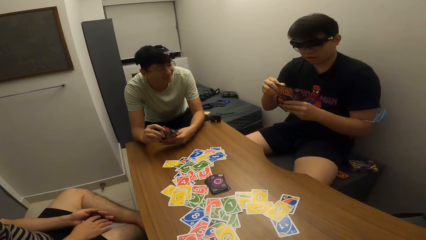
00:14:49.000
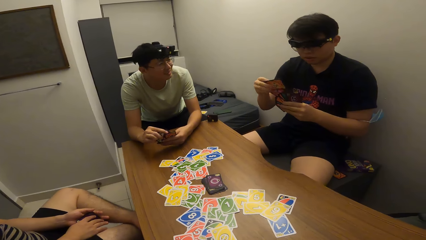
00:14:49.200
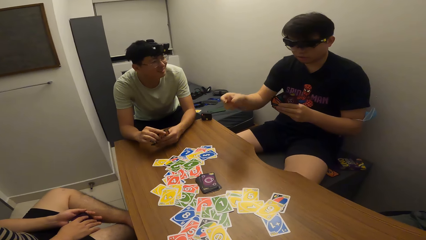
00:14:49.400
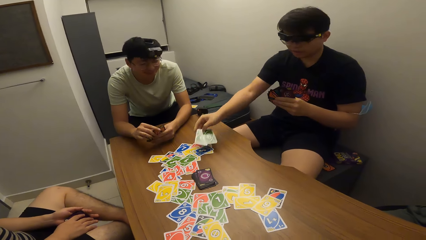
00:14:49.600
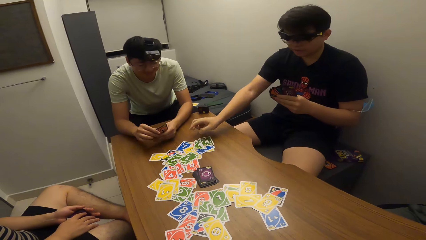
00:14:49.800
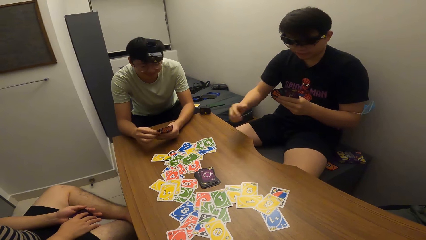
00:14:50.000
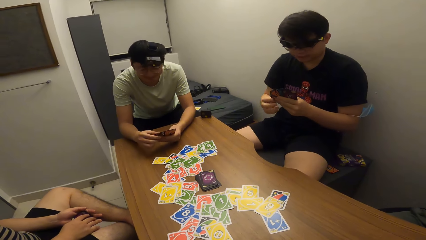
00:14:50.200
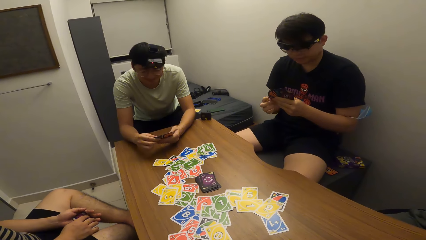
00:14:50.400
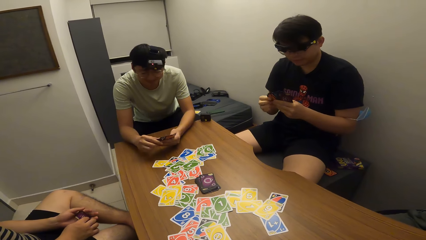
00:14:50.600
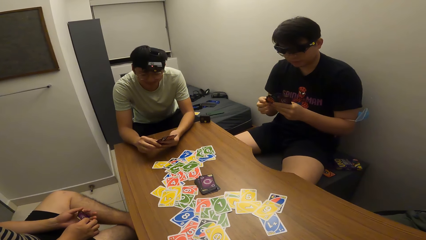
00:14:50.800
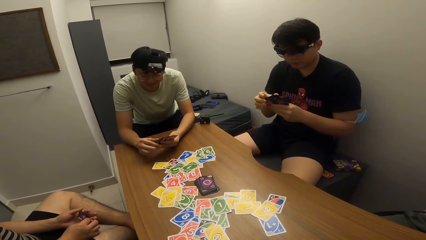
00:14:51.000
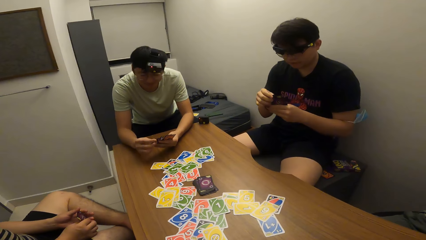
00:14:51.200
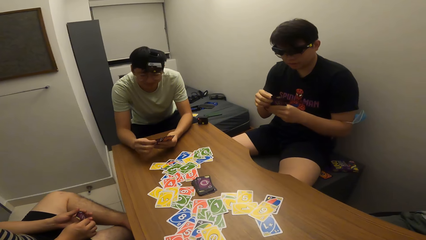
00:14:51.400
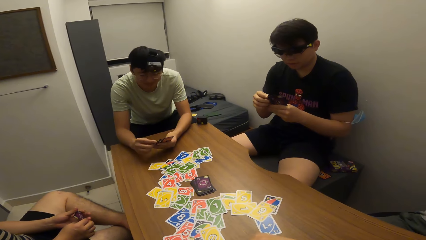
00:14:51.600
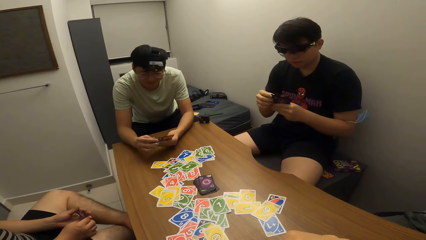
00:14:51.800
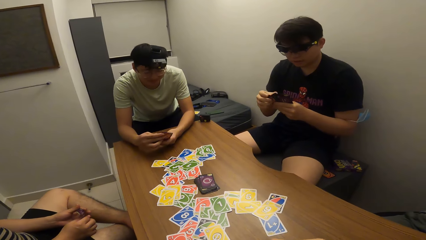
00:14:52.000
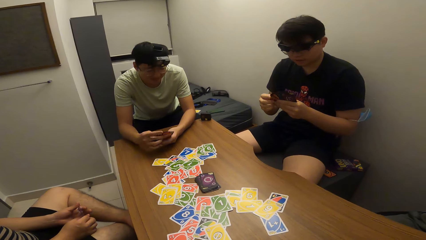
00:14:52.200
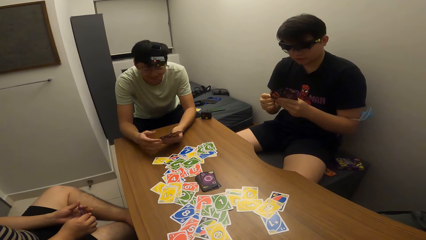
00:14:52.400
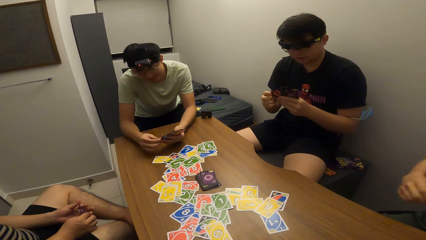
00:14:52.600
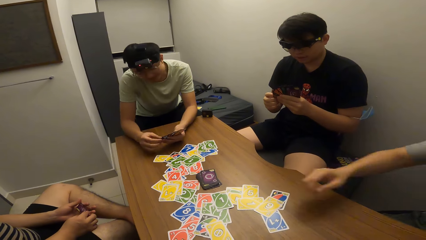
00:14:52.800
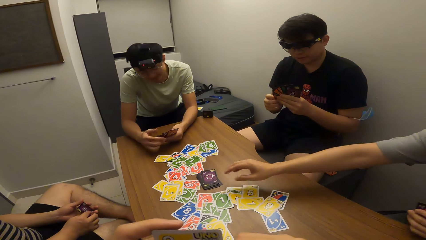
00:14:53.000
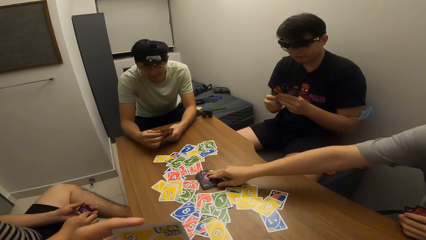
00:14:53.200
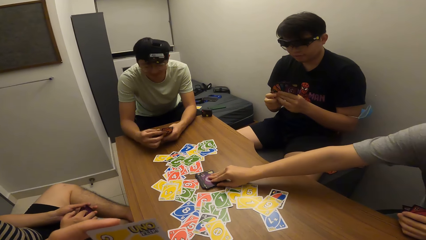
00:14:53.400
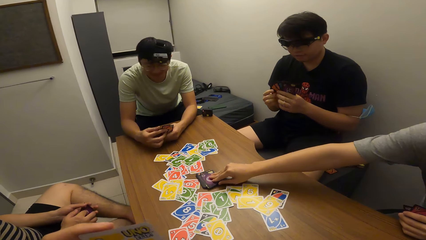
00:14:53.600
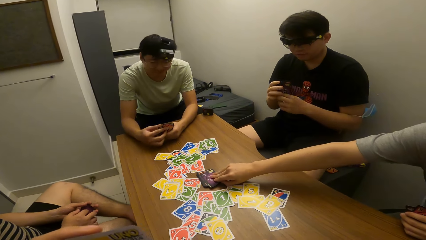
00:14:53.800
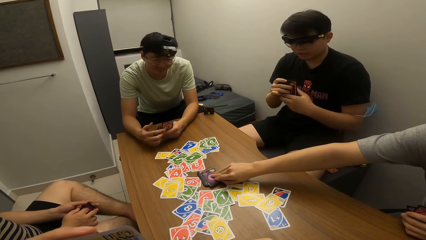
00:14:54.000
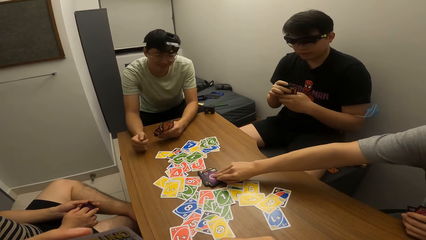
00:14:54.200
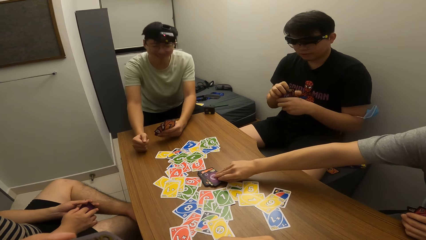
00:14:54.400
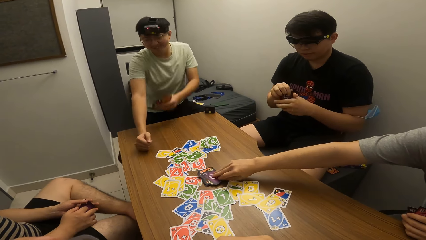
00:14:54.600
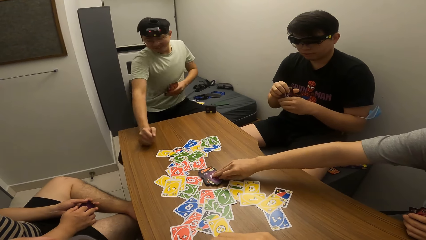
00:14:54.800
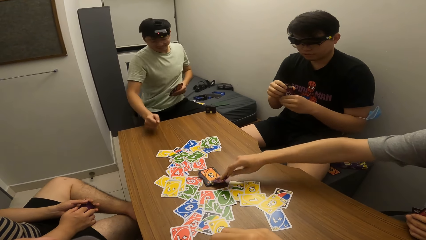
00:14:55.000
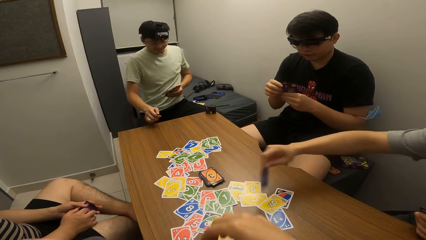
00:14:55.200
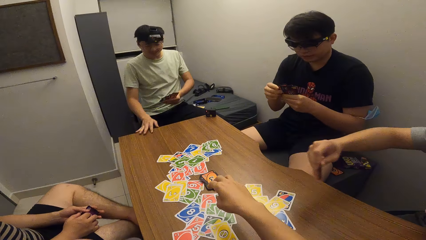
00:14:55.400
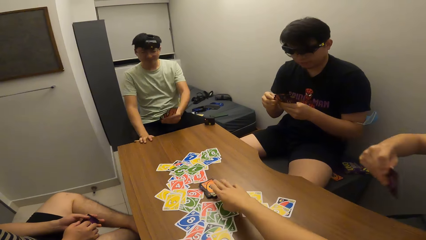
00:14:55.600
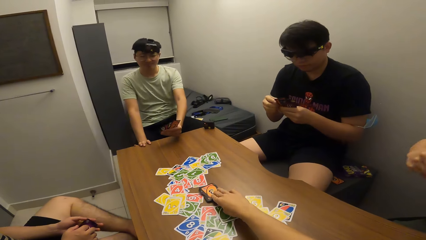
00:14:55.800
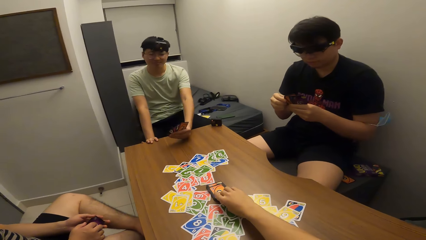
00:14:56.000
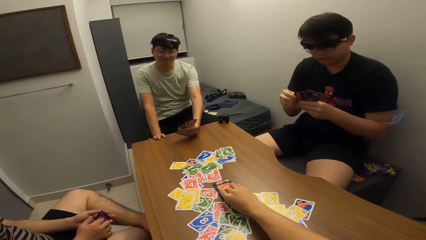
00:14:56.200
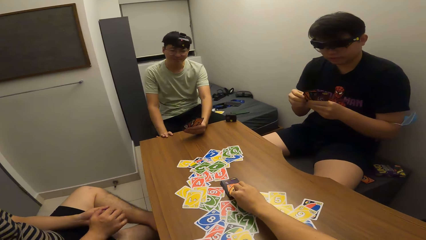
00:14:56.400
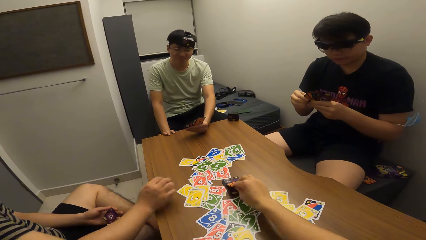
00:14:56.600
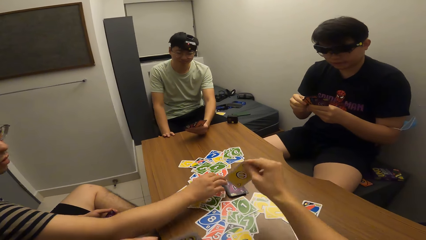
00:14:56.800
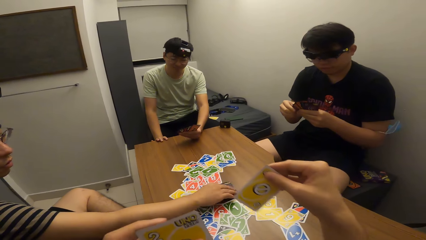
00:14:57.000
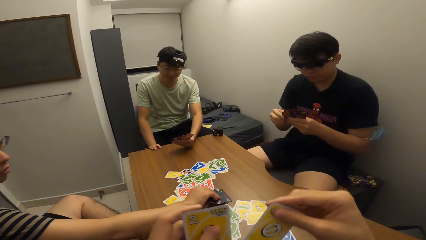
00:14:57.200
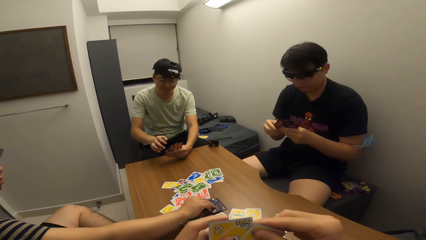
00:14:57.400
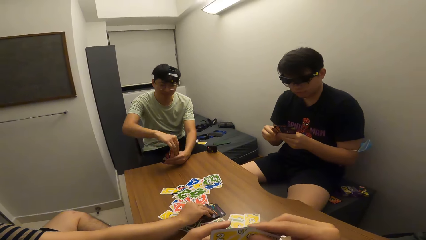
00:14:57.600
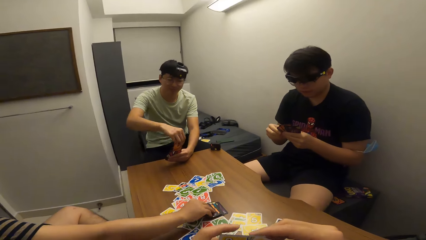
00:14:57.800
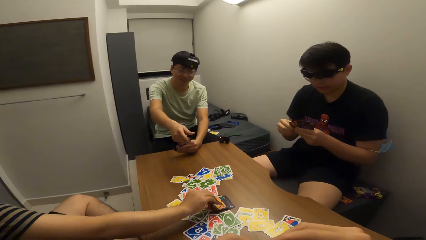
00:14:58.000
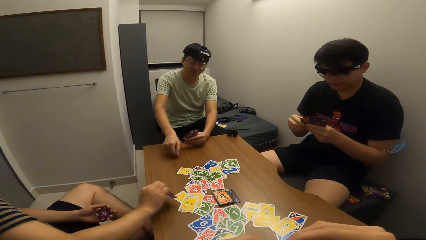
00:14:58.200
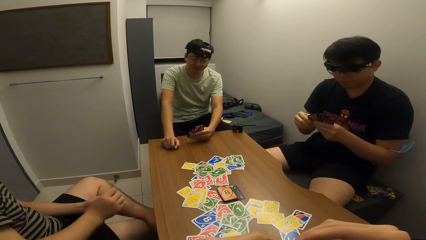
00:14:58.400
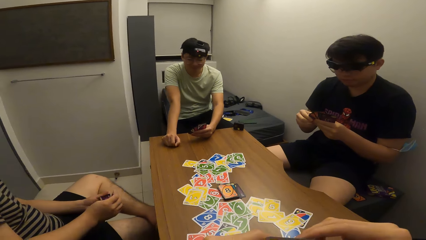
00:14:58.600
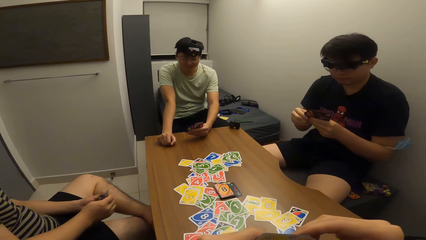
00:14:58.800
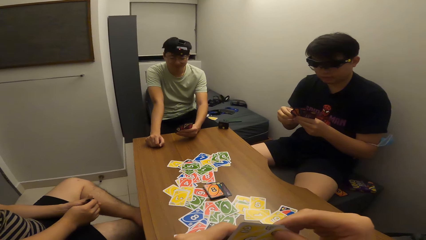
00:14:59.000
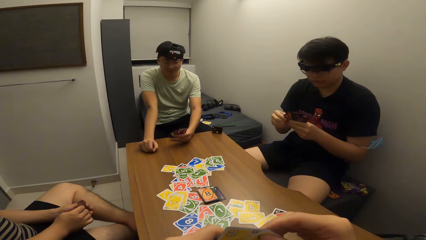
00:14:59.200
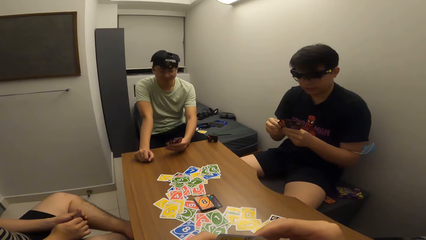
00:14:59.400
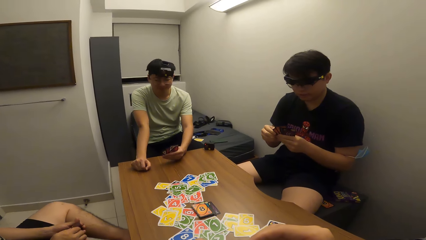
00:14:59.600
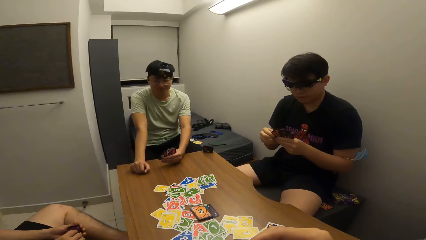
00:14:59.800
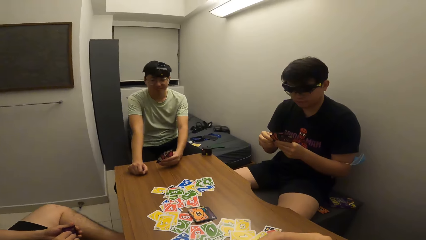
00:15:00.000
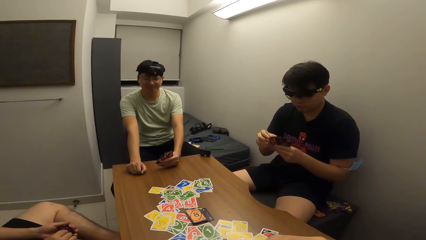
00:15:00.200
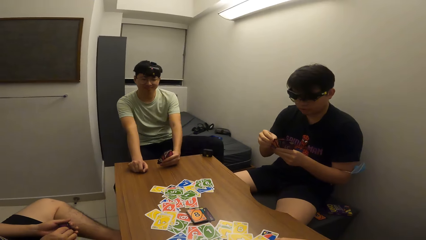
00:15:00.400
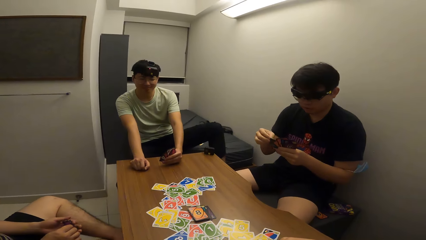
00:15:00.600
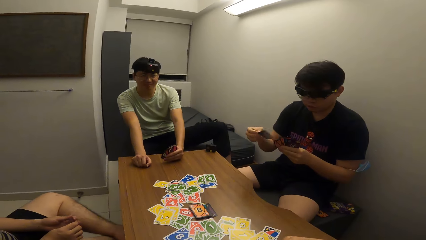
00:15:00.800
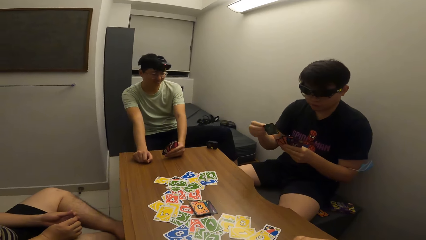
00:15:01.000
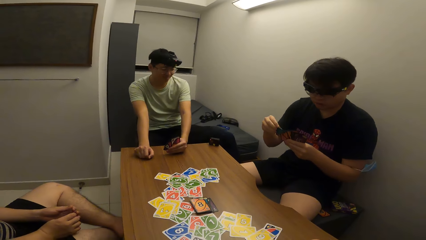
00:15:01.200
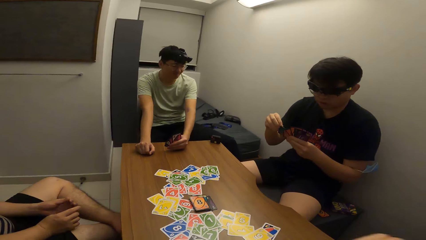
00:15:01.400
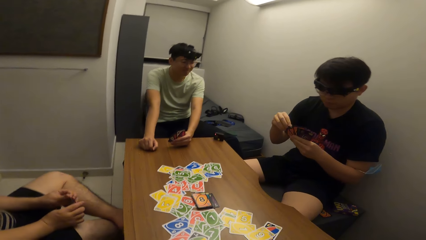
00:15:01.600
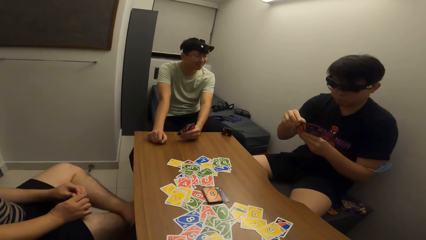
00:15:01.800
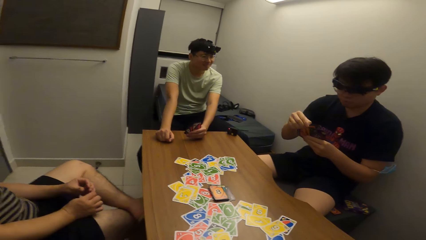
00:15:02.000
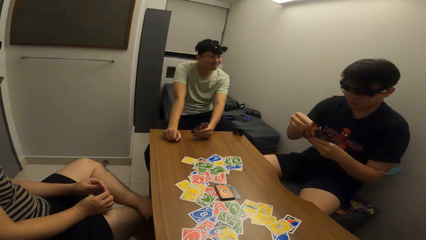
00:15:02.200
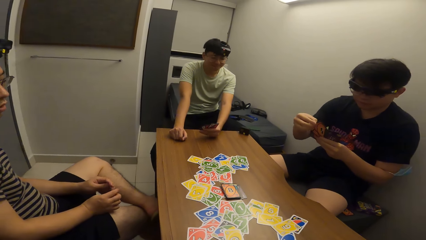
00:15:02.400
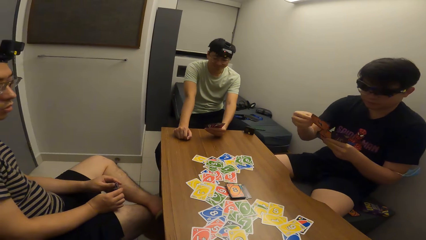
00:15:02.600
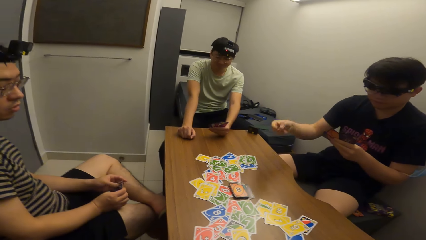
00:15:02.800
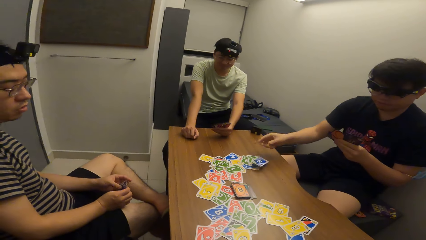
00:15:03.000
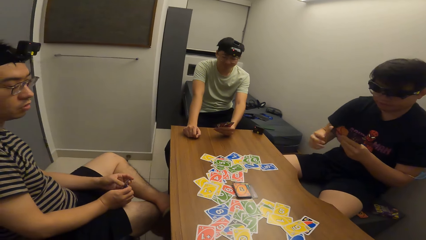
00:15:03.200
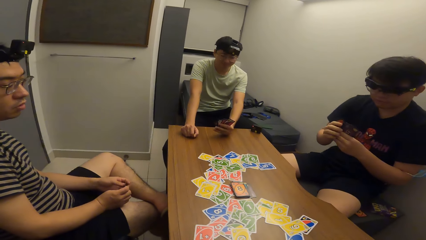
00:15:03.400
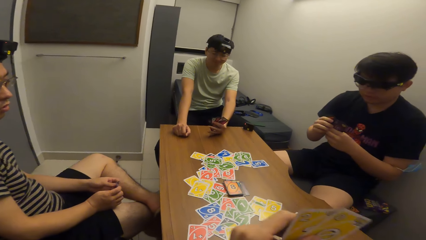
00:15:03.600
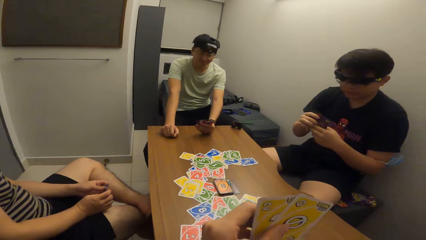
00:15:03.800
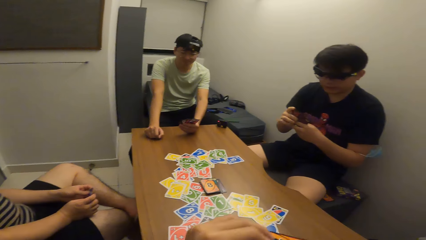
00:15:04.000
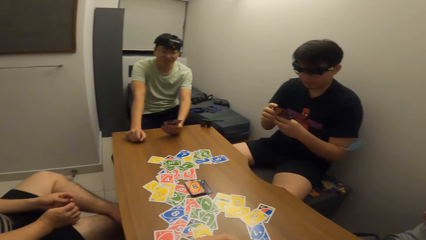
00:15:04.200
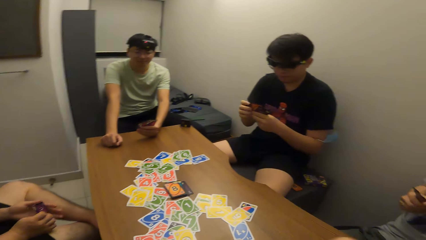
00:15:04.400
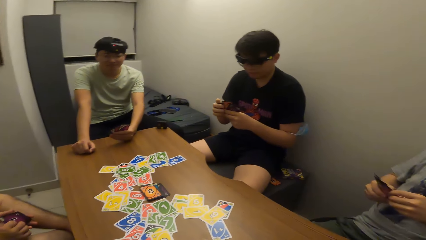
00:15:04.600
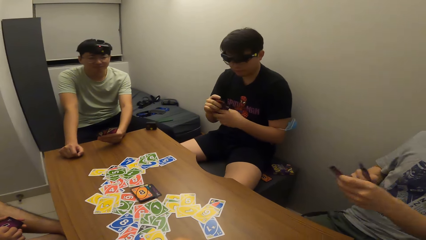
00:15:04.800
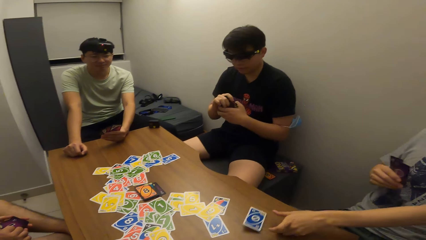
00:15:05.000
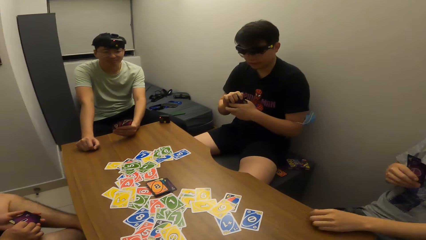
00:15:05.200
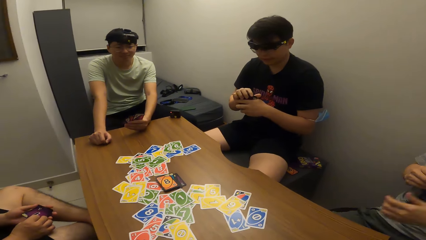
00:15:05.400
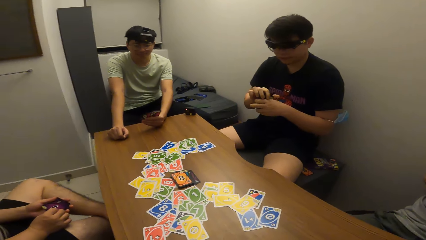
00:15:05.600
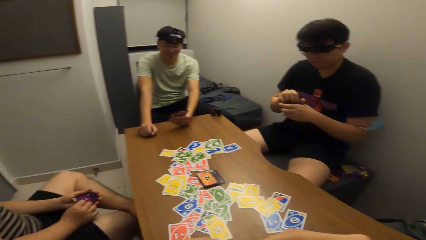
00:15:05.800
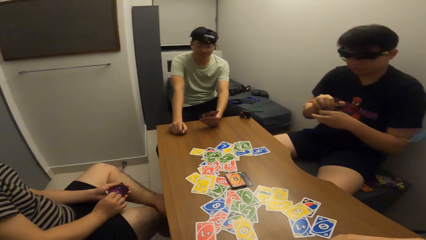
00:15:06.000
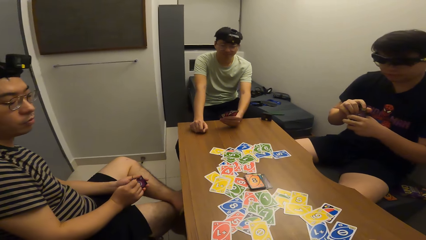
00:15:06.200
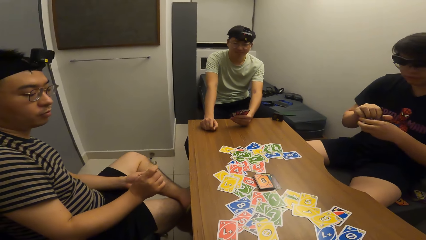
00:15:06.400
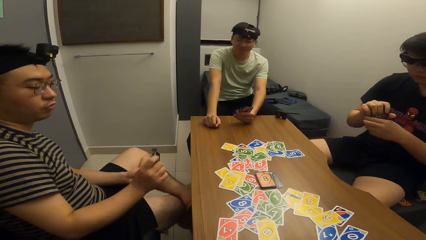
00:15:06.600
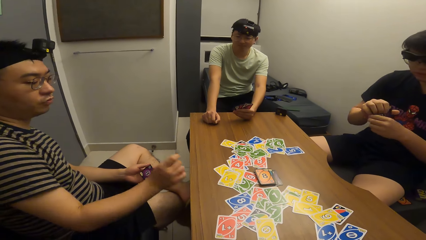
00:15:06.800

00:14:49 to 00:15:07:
A man plays a card on the table with his right hand. Another man picks a card from the deck of cards on the table. The camera wearer picks a card from the deck of cards on the table. A third man picks a card from the deck of cards on the table. A fourth man plays a card on the table with his right hand. The first man plays a card on the table with his right hand. The second man plays a card on the table with his right hand.
